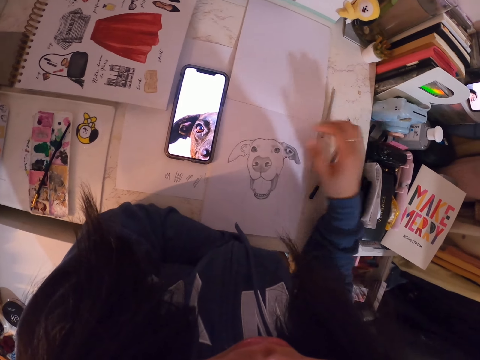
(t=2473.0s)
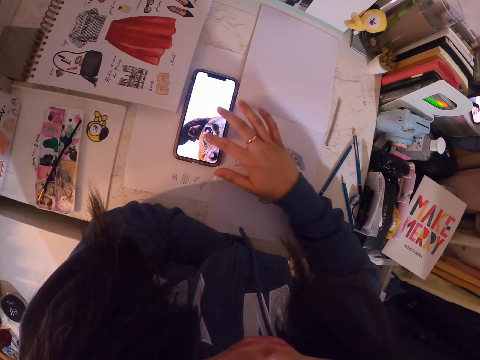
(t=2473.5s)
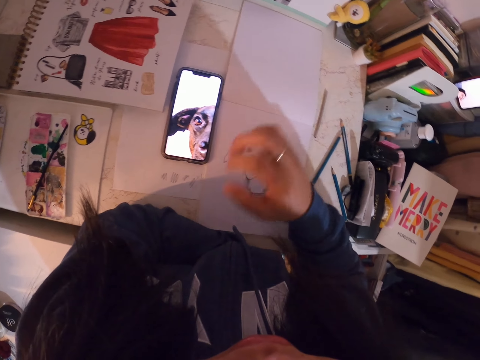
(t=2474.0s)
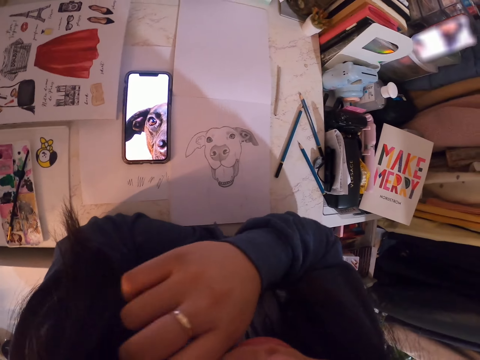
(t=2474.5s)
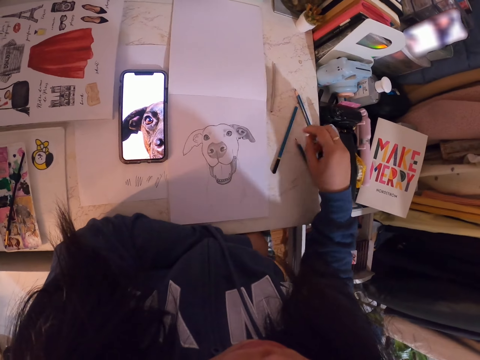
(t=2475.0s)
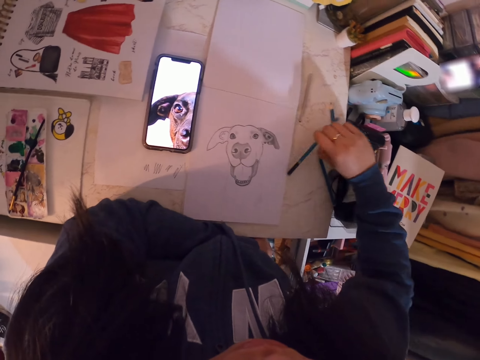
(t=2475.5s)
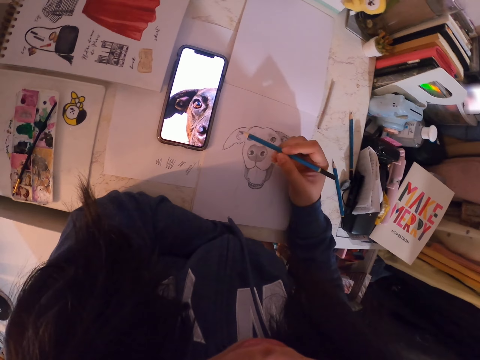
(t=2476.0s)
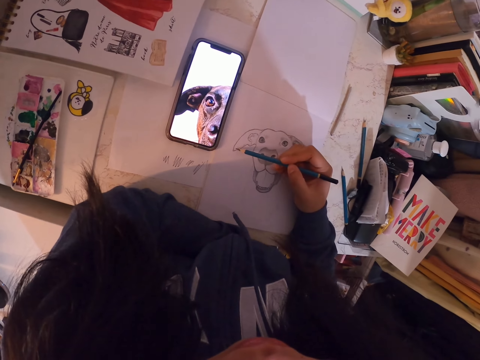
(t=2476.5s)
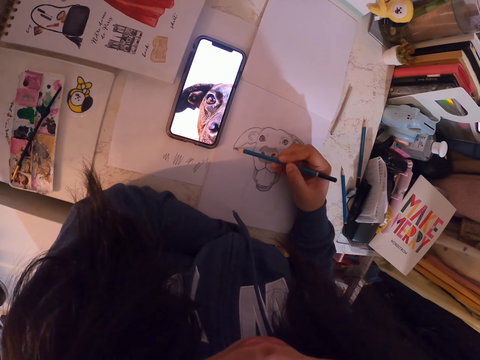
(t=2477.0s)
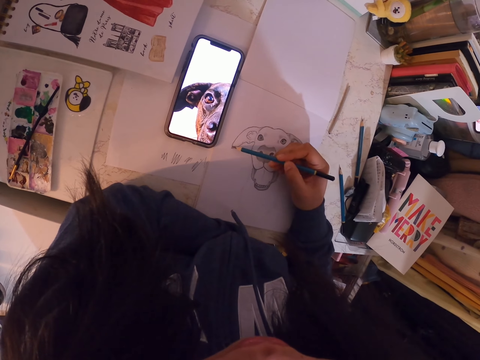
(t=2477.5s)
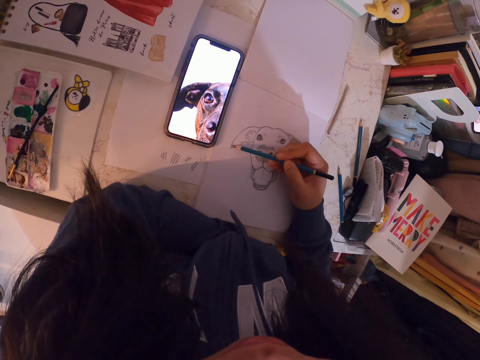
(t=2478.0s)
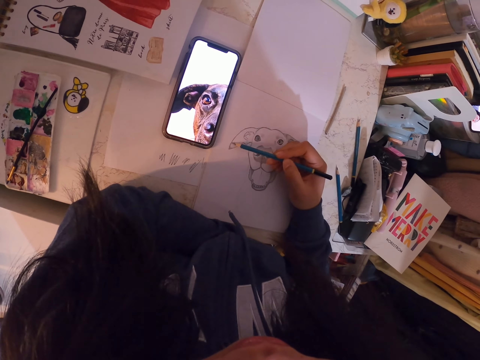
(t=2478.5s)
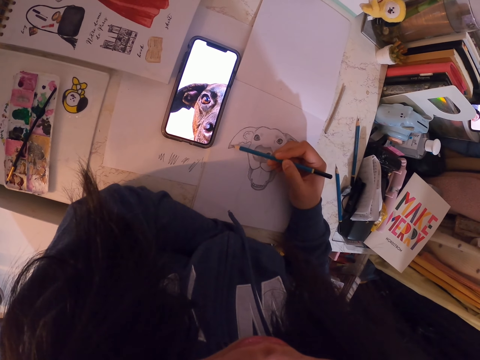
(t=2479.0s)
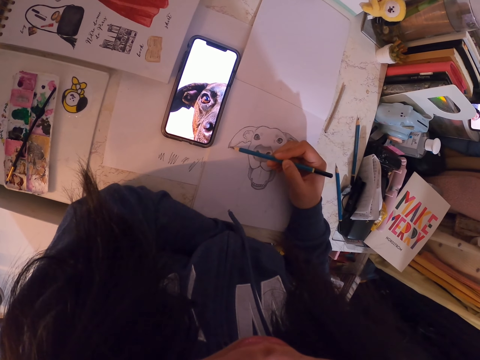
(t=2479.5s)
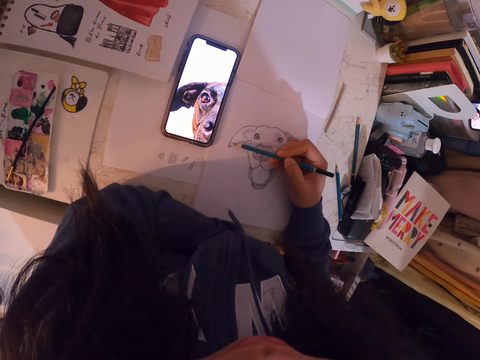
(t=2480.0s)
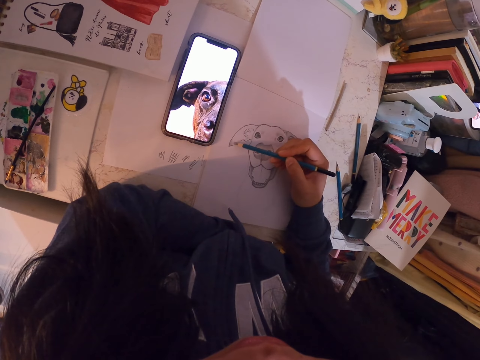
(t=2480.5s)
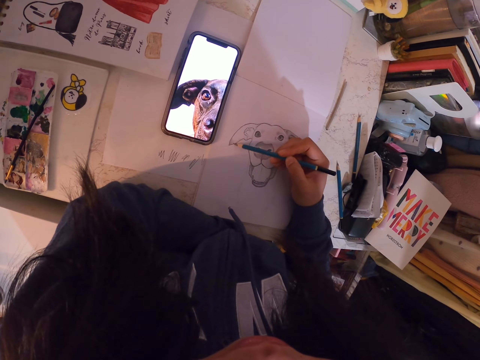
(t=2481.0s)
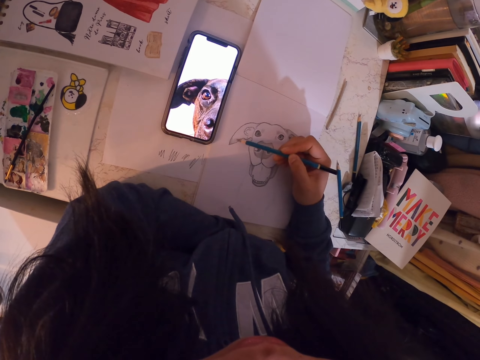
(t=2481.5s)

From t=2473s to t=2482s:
The camera wearer touches part of the body. They scratch the face area. They pick up the pencil. They draw a sketch with the pencil in the book.

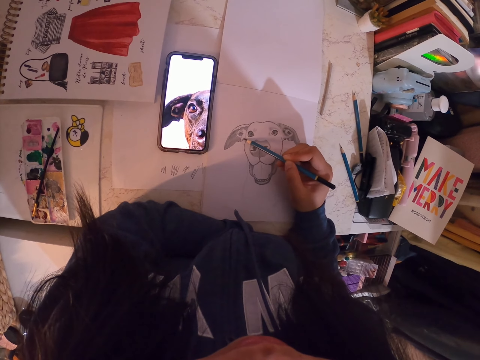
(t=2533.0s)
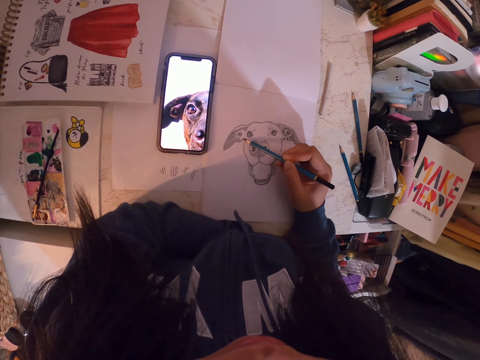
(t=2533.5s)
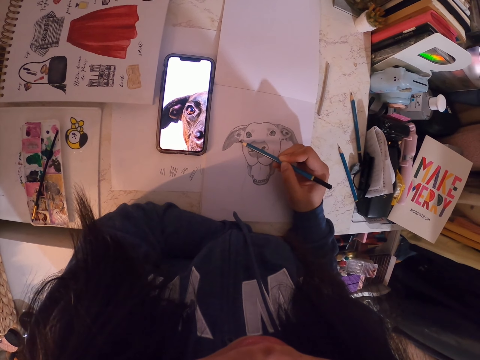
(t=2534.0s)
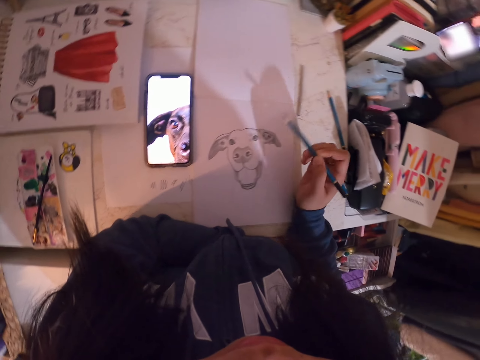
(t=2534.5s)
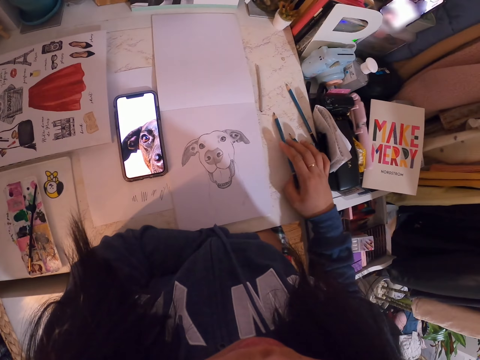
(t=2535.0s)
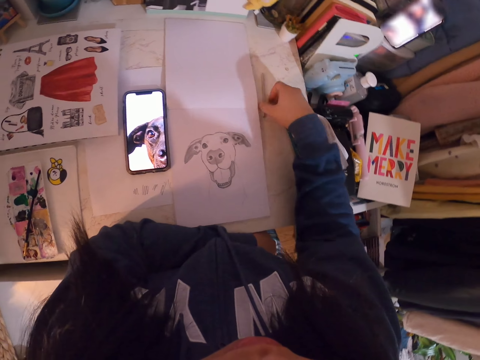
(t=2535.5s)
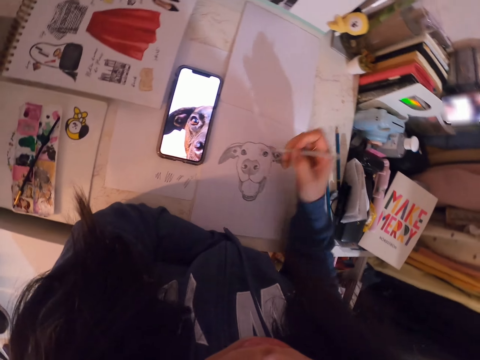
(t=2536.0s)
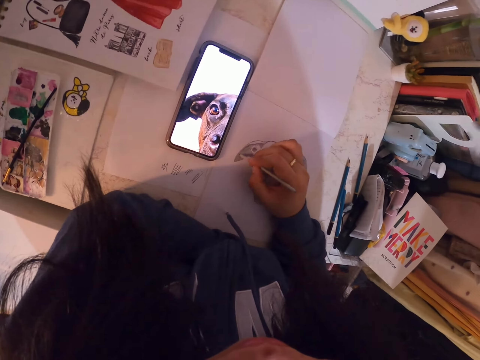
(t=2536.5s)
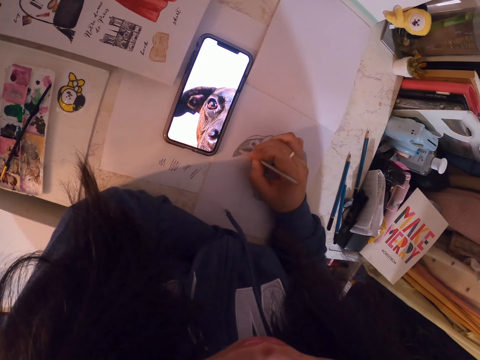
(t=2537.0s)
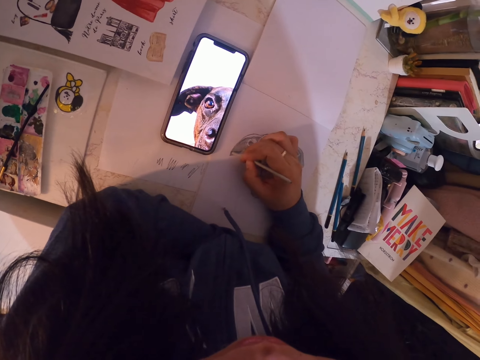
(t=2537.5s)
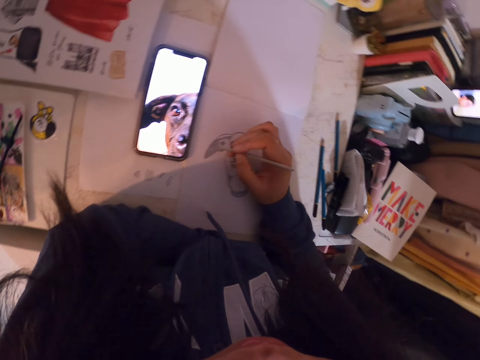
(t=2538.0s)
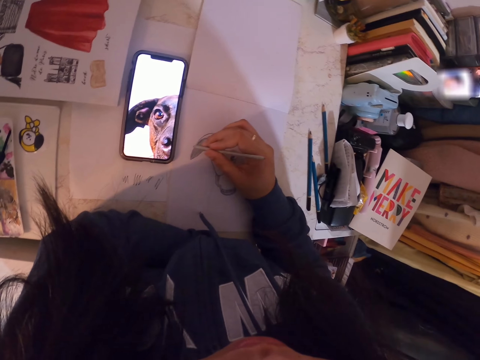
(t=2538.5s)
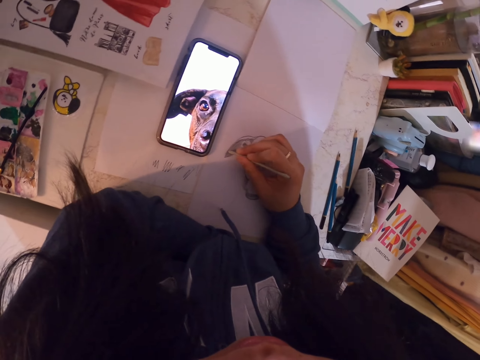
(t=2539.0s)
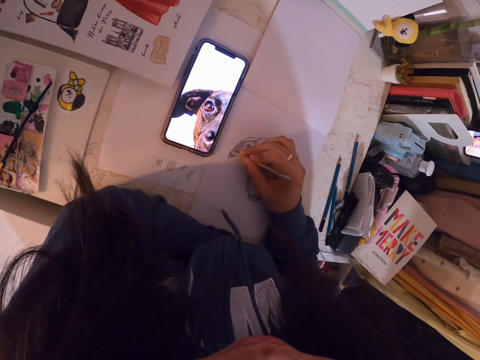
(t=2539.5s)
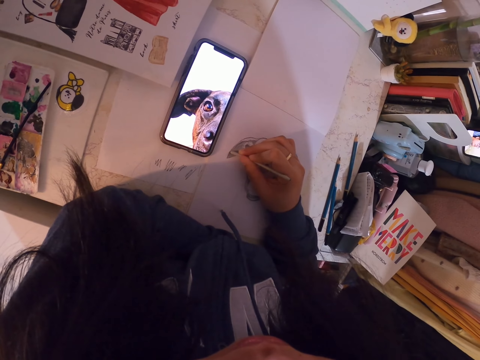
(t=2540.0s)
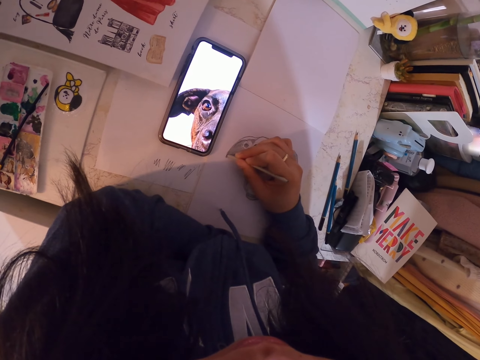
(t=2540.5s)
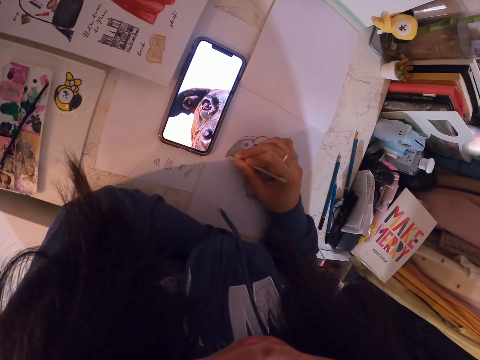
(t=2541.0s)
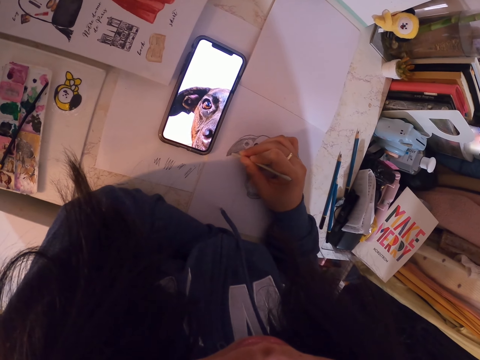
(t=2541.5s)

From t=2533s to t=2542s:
The camera wearer puts down the pencil. They pick up the sketch pen or pencil. They draw a sketch with the sketch pen in the book.

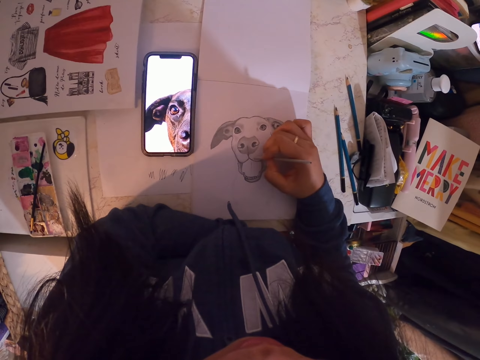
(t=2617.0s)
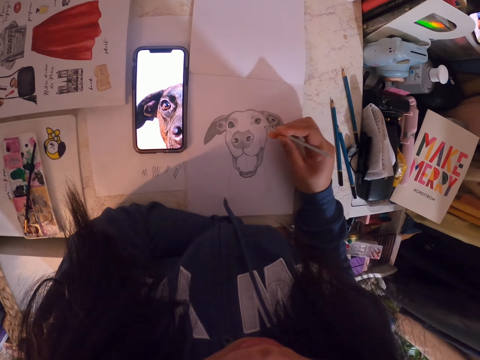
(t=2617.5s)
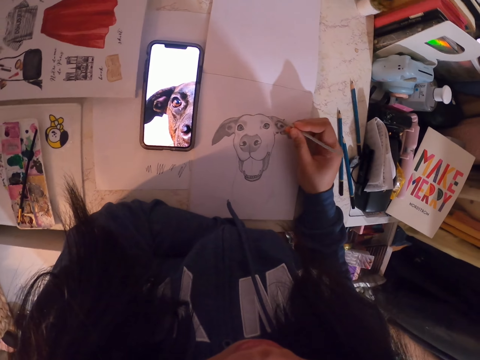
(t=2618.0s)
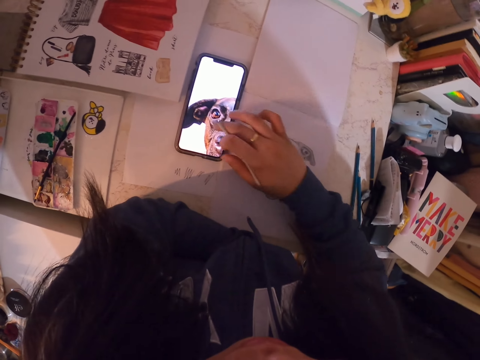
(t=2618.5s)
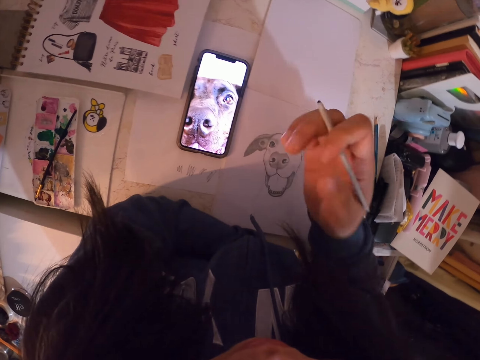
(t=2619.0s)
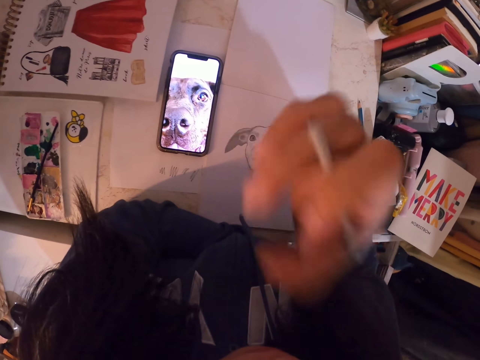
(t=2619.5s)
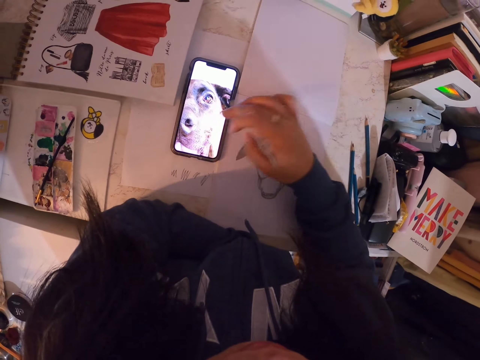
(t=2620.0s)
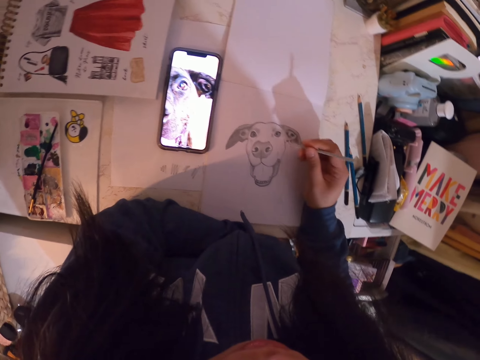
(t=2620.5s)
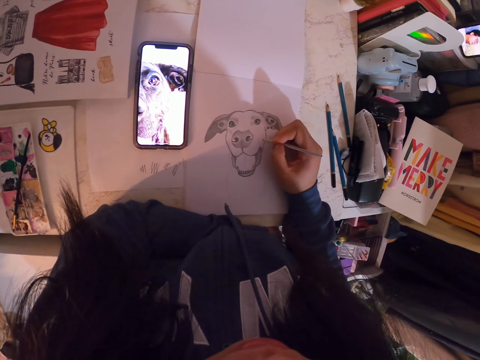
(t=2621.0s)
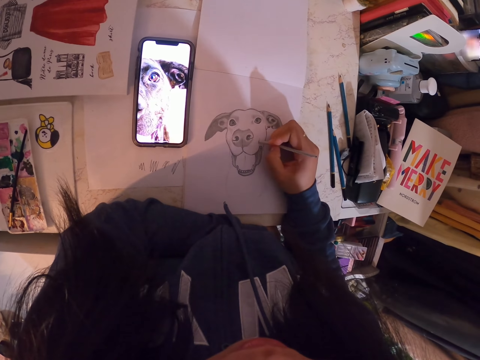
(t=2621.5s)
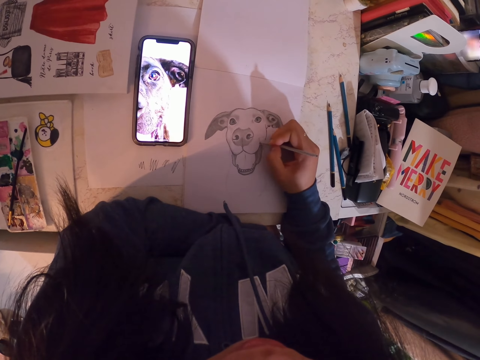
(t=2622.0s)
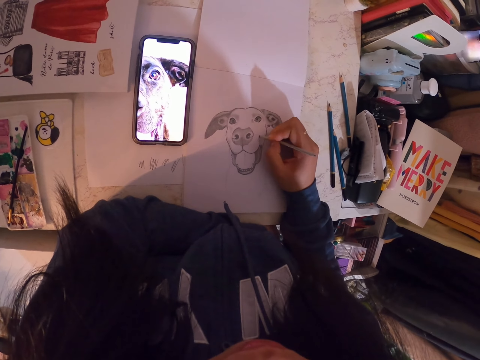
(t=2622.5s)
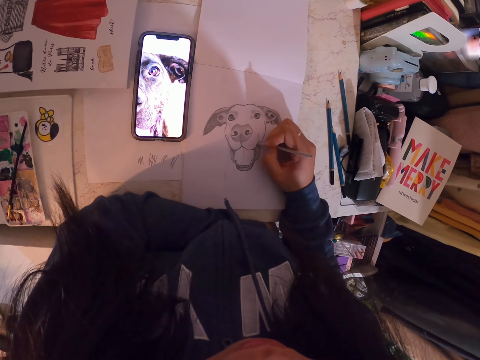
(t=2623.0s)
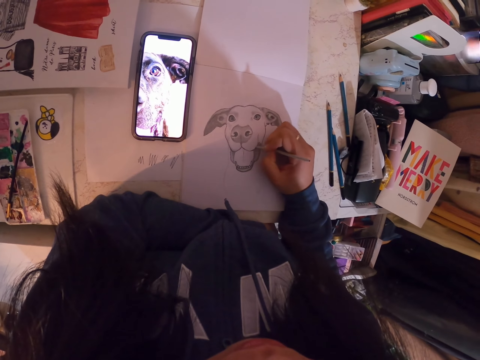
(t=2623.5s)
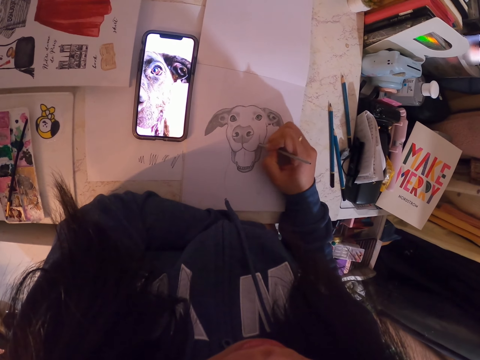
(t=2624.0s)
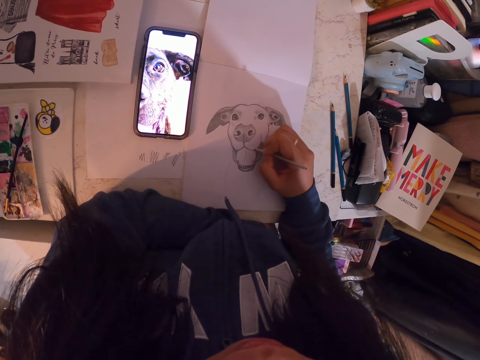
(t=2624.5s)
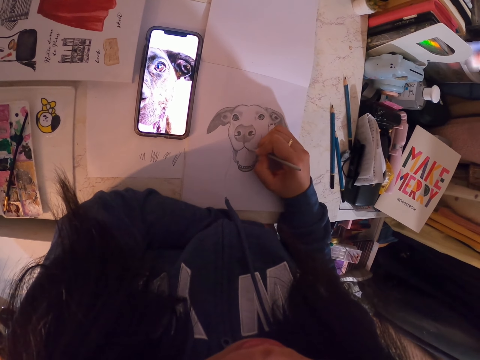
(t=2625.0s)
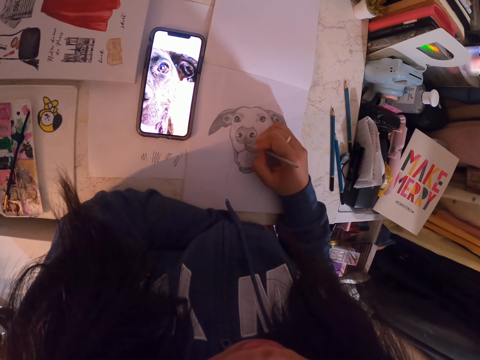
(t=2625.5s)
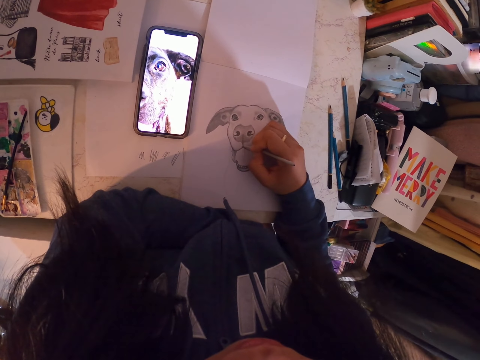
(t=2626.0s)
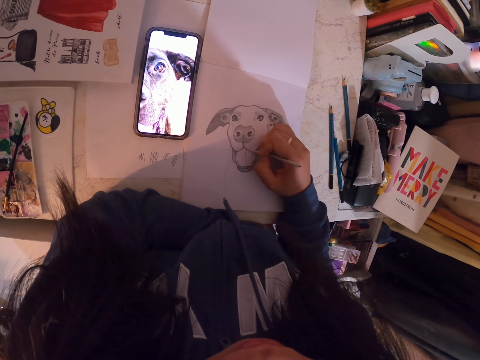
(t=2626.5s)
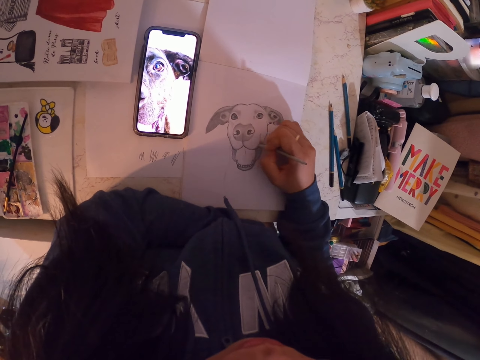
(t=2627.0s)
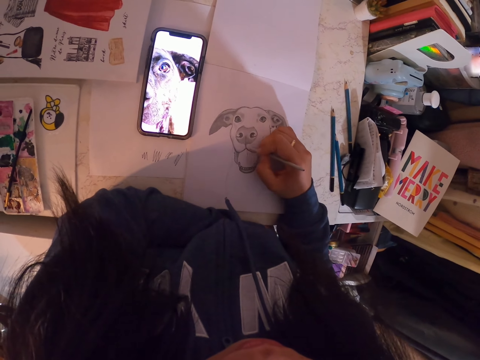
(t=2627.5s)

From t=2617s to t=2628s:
The camera wearer operates the cellphone. They swipe the phone. They touch part of the body. They scratch the face area. They swipe the phone. They draw a sketch with a sketch pen in the book.
